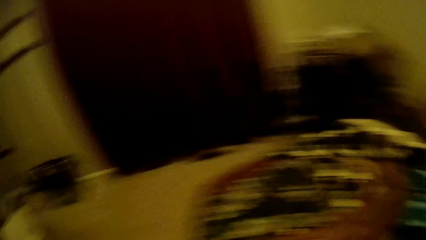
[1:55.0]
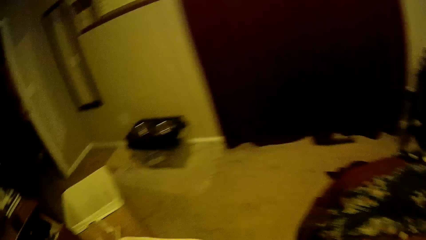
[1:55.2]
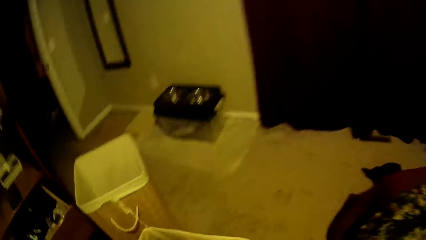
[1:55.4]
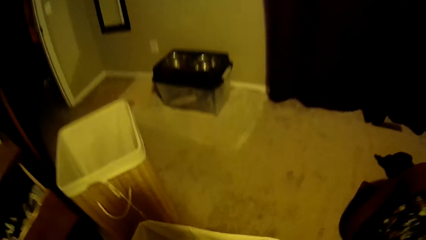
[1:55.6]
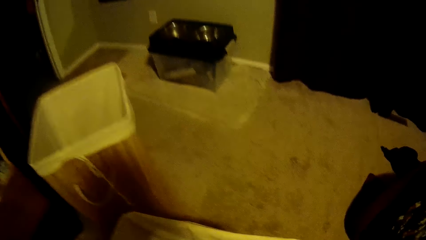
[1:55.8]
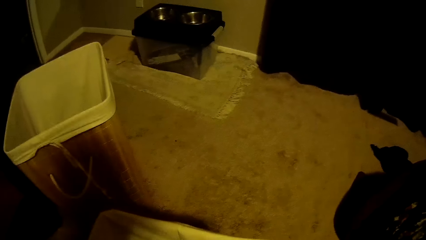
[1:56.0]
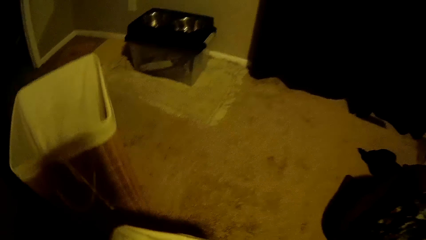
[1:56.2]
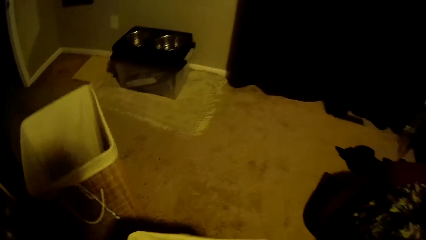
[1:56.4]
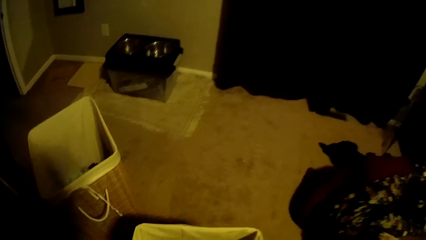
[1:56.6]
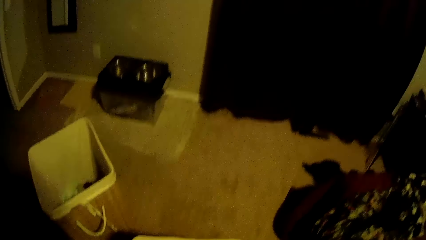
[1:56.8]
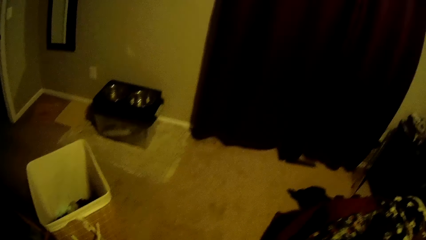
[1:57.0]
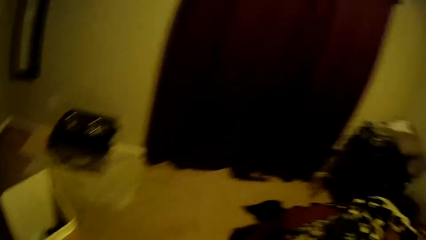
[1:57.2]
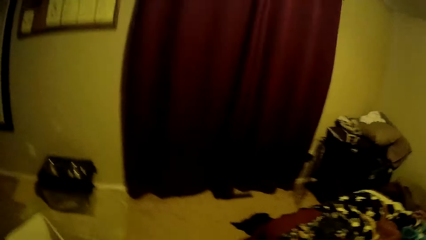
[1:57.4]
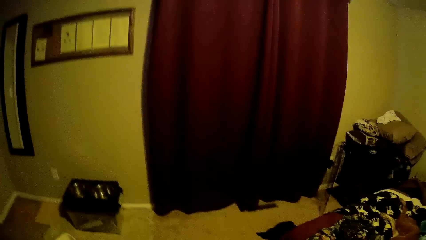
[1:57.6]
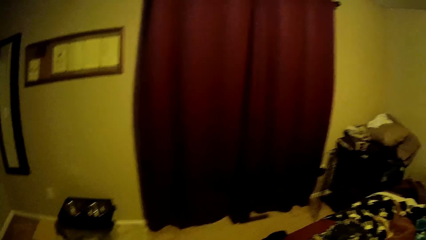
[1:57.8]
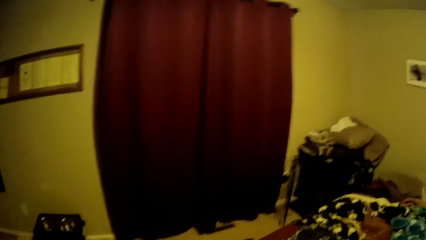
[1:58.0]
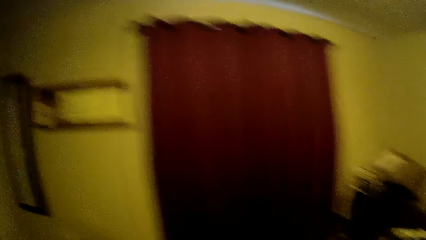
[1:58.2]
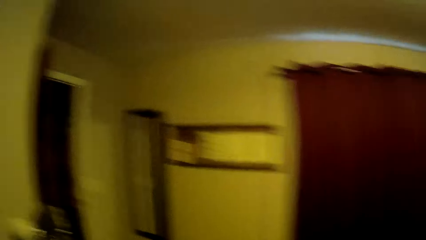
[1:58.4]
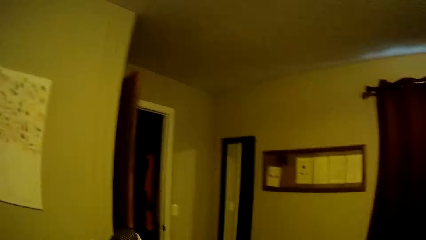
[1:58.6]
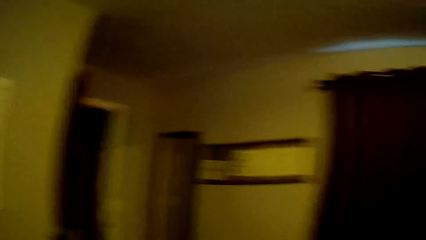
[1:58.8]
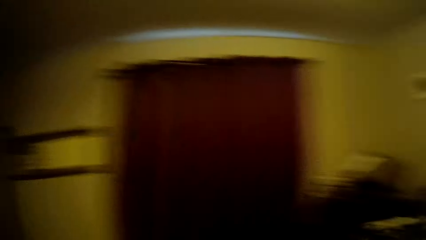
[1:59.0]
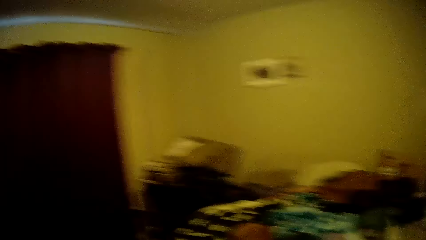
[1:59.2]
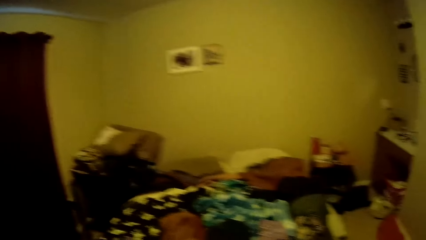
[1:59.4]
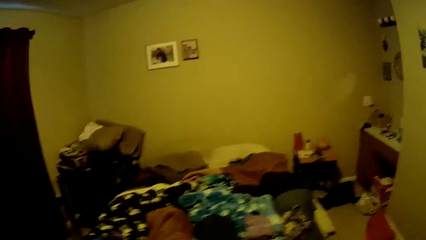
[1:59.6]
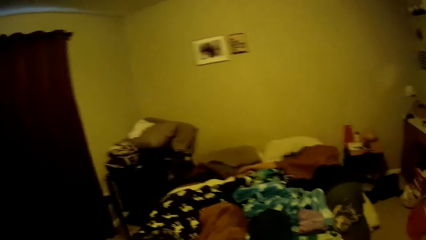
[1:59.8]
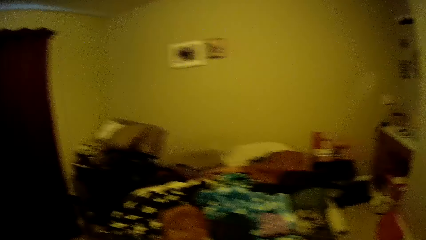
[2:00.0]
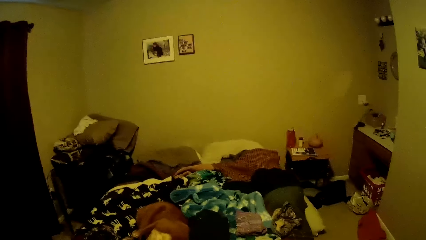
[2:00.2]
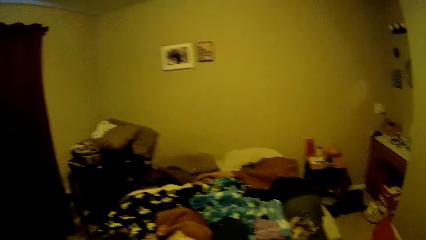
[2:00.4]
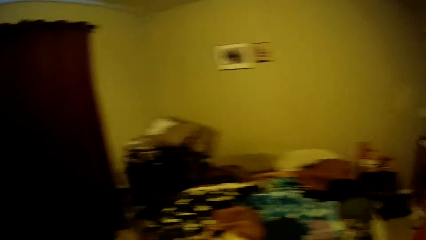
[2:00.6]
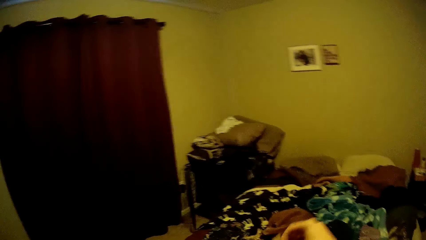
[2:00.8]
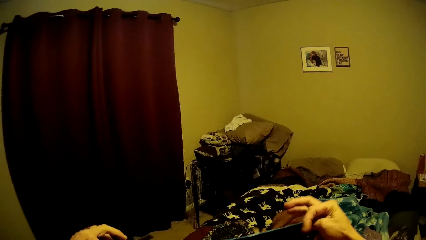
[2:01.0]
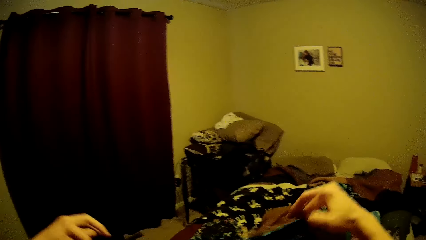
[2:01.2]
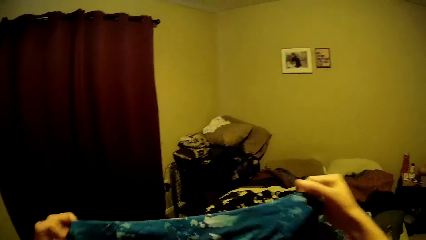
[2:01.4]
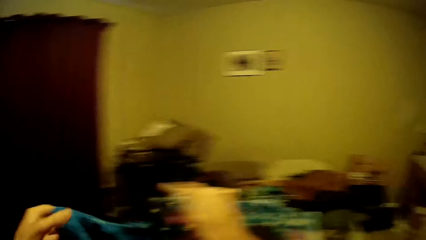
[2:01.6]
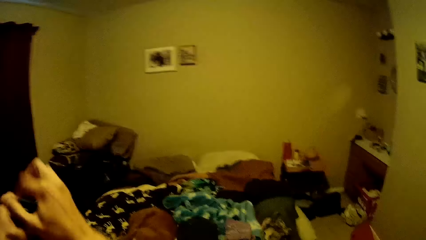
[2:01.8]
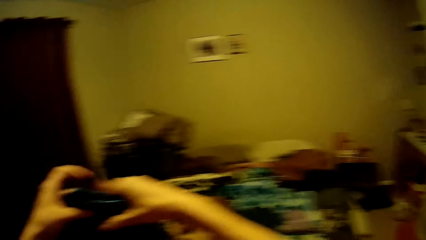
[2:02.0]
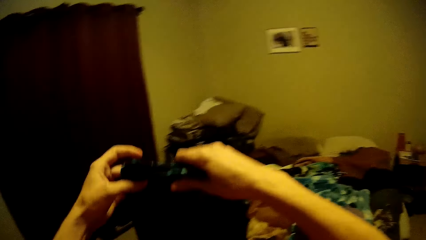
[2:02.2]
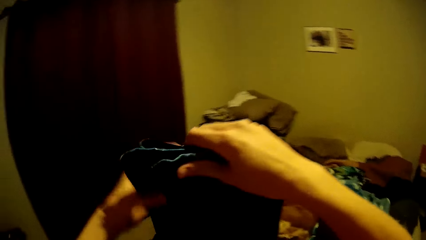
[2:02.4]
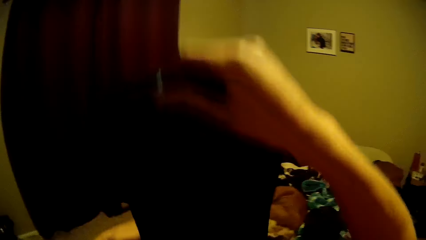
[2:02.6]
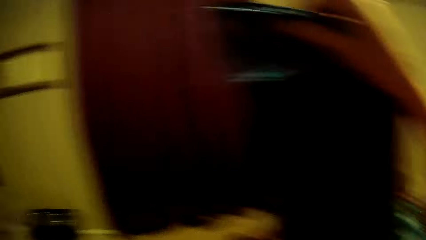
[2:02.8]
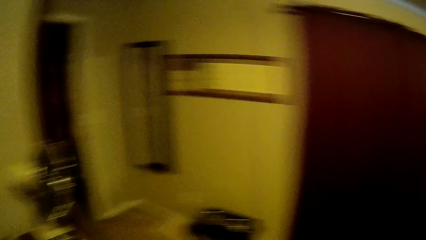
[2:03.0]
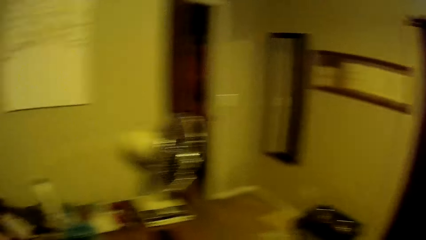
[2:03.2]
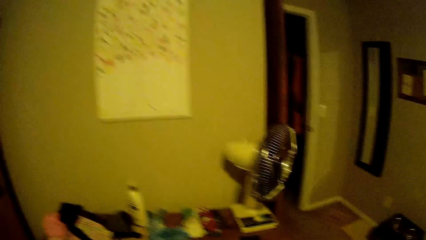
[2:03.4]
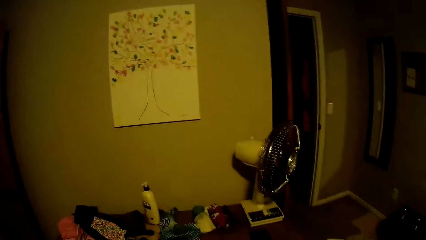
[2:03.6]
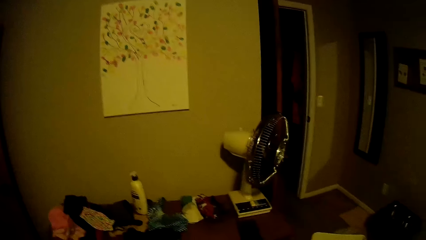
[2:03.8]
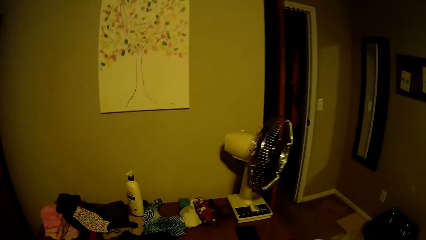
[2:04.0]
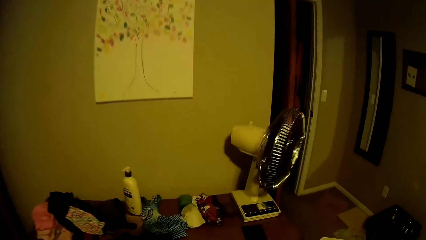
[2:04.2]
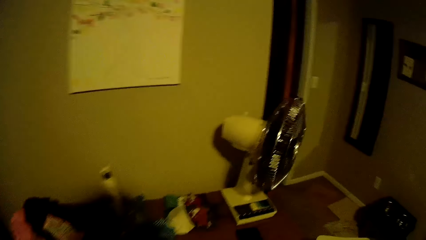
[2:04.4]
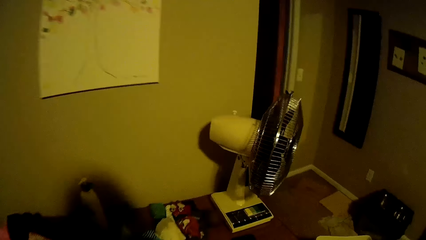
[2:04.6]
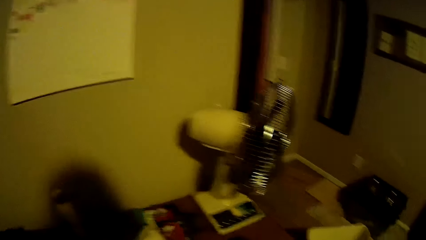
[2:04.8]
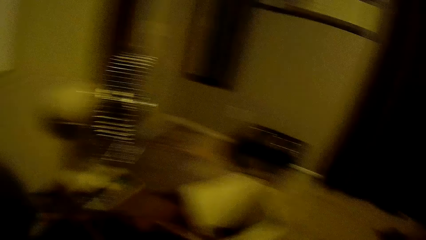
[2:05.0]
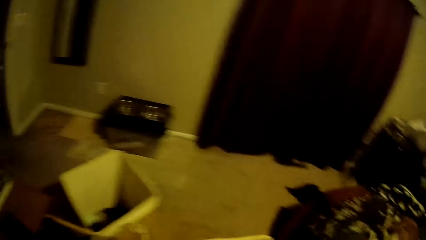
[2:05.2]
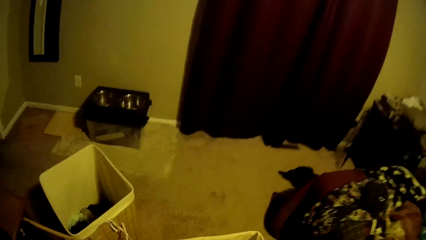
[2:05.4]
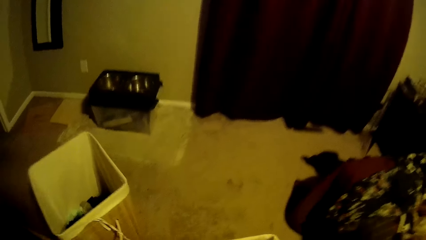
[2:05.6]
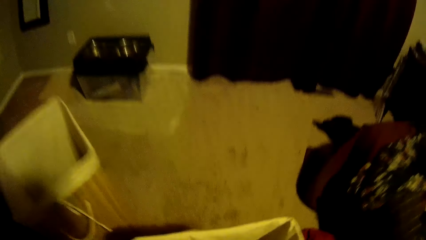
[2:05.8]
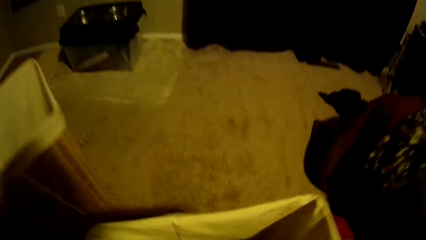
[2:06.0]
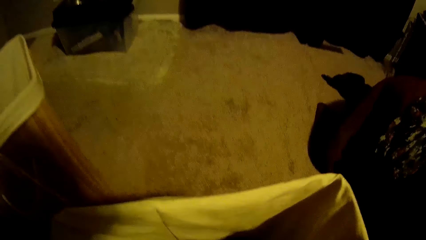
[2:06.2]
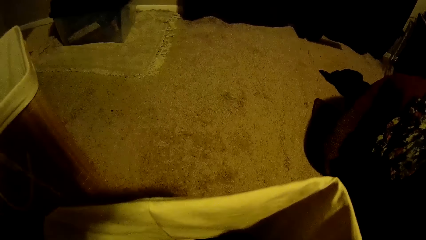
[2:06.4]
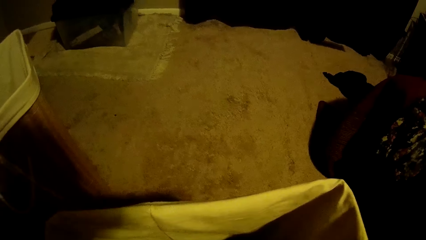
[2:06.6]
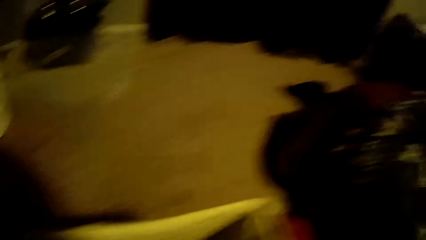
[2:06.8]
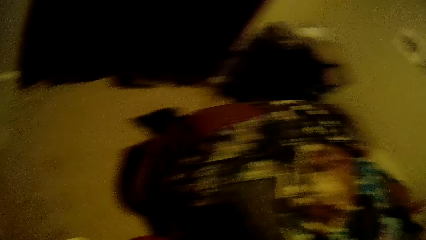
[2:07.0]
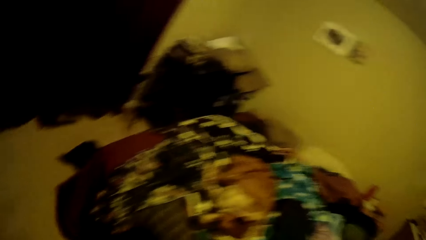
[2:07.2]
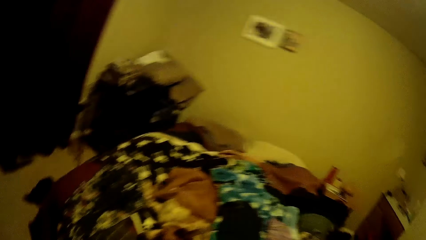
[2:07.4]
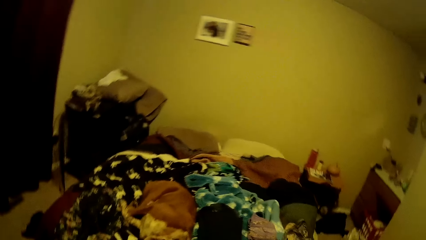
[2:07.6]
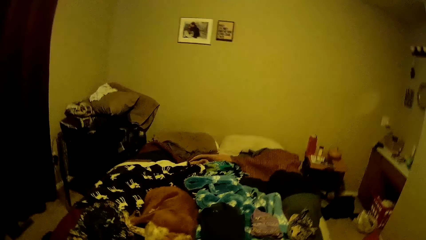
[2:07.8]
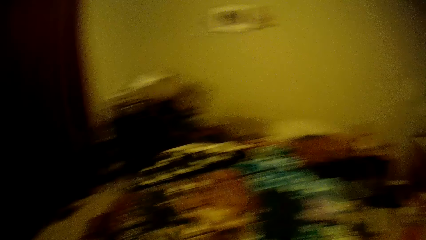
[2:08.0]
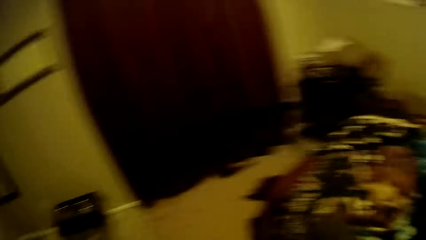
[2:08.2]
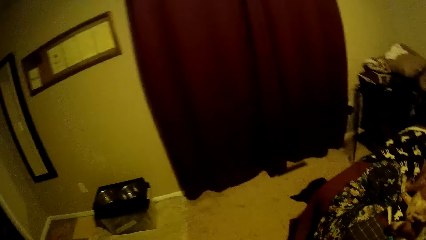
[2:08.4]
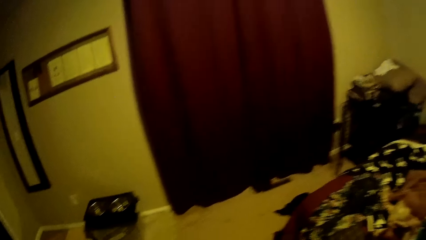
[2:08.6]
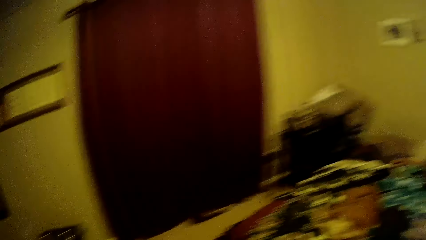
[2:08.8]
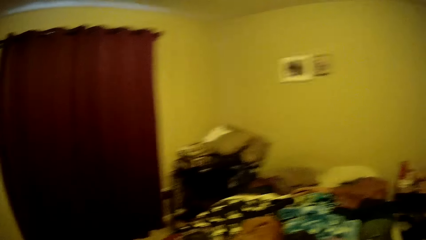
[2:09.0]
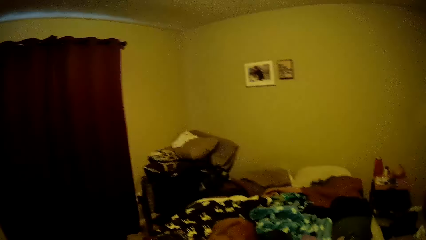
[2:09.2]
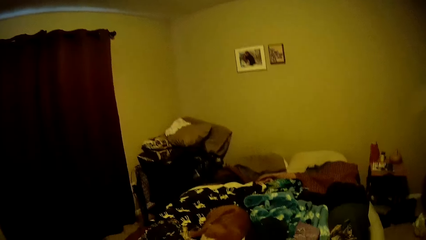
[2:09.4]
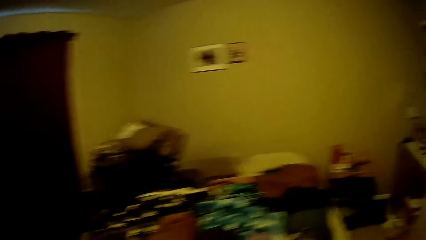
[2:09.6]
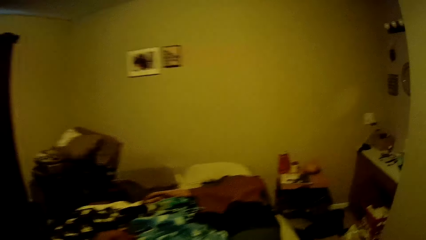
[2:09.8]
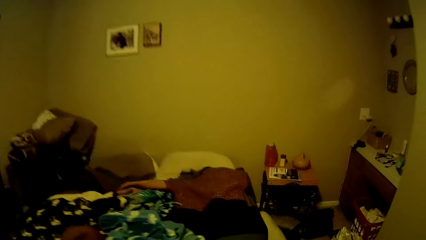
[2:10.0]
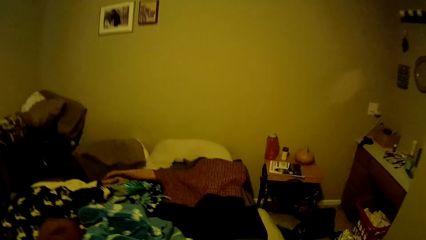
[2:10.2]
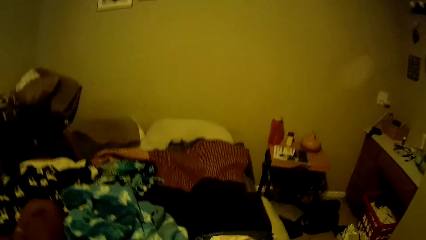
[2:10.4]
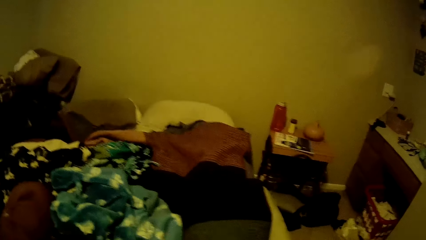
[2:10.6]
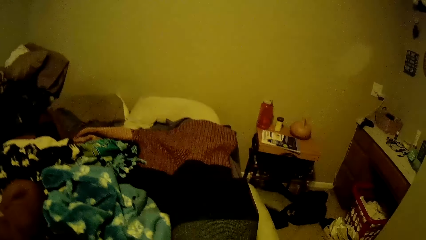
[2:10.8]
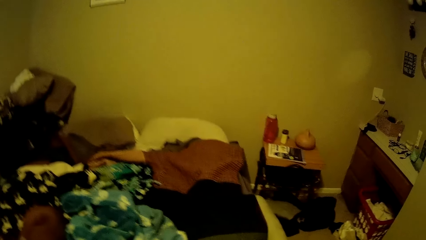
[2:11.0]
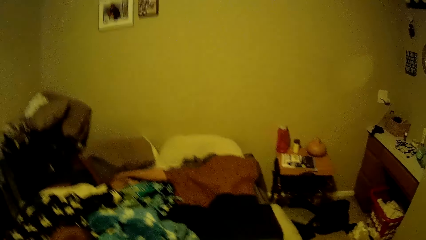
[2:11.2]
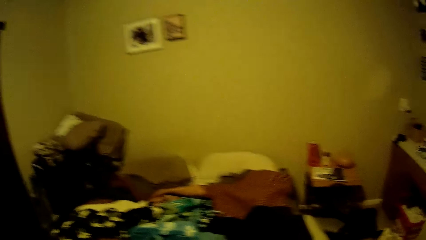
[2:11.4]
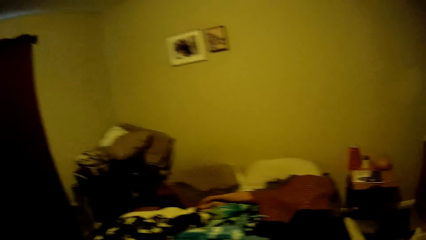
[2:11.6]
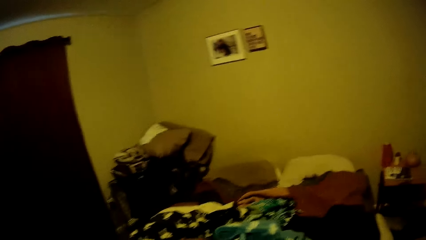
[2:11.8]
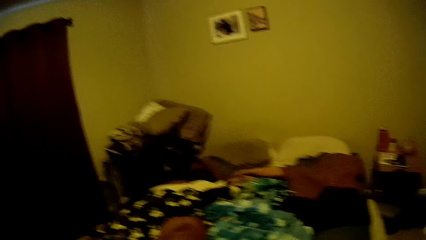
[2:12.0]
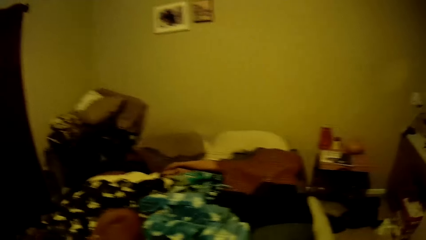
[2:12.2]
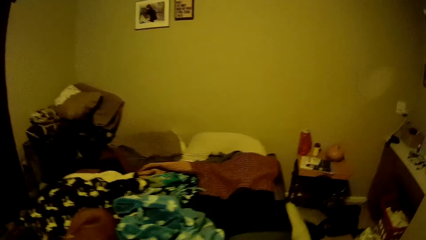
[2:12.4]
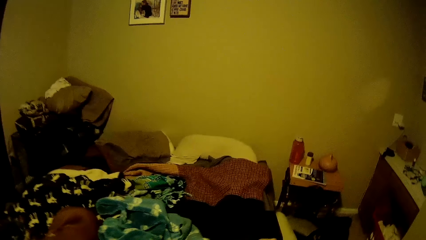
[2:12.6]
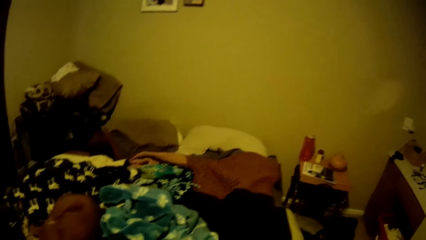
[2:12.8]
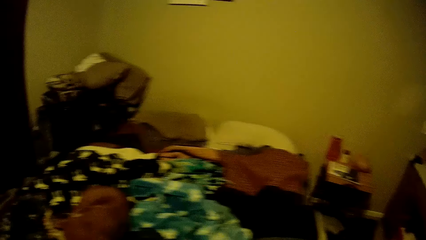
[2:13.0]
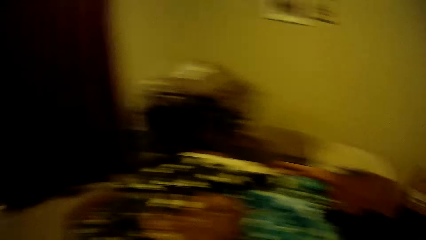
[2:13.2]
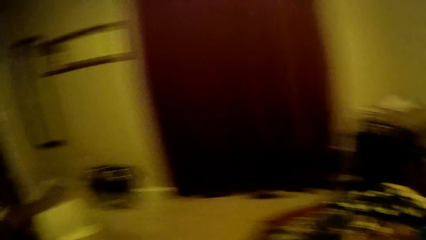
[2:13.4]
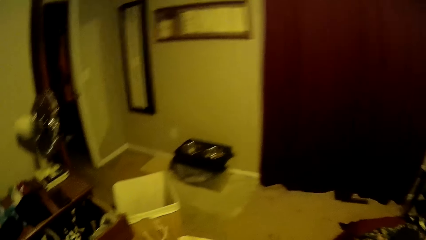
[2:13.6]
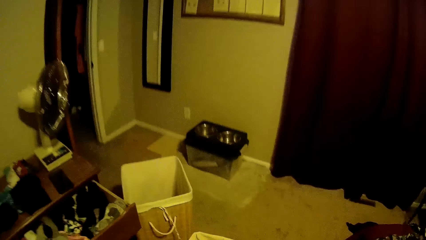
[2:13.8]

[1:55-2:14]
The camera wearer picks another cloth from the laundry basket. They pick a trouser from the hamper. They fold the trouser. They pick another cloth from the laundry basket.
